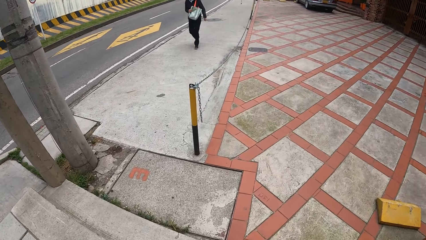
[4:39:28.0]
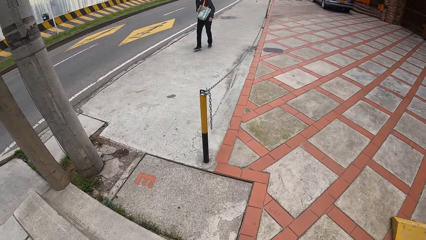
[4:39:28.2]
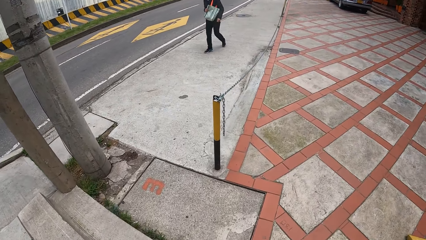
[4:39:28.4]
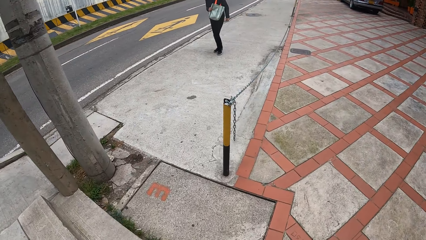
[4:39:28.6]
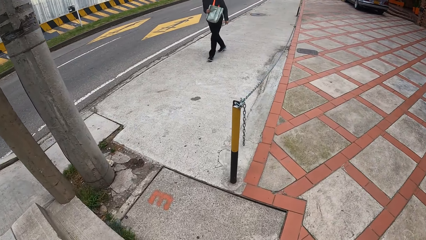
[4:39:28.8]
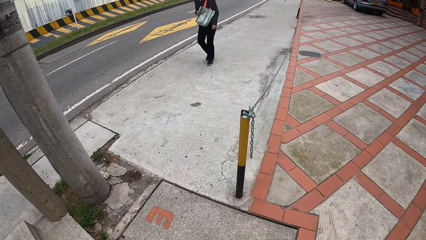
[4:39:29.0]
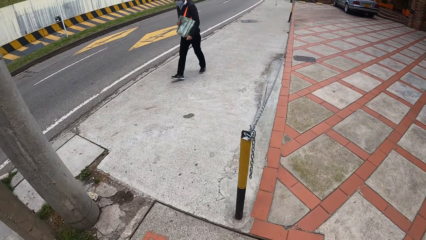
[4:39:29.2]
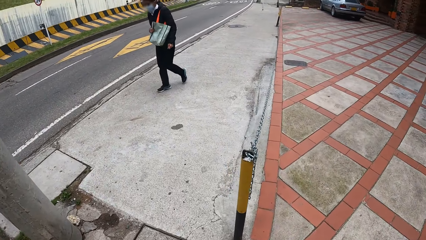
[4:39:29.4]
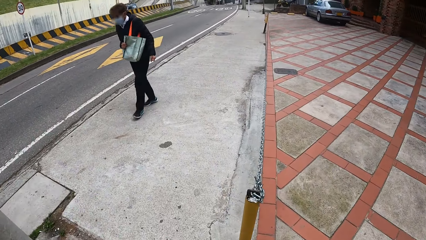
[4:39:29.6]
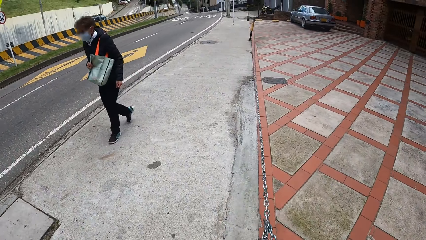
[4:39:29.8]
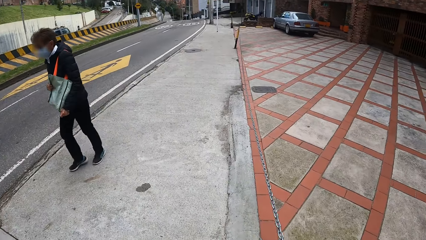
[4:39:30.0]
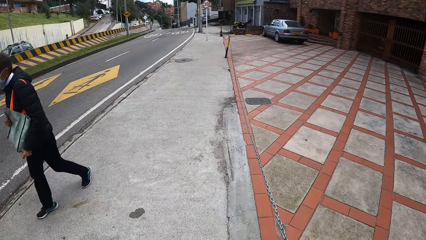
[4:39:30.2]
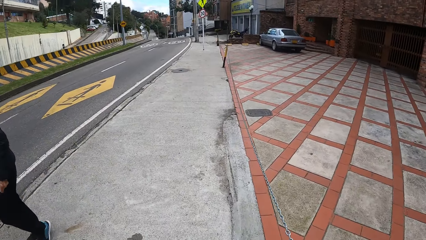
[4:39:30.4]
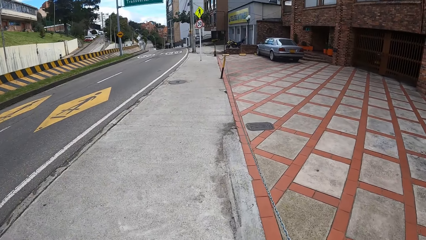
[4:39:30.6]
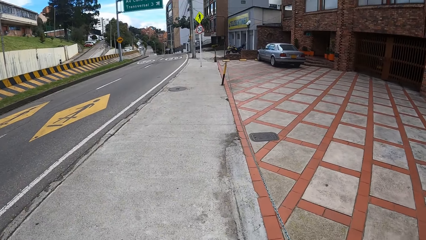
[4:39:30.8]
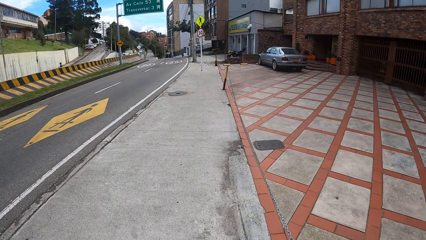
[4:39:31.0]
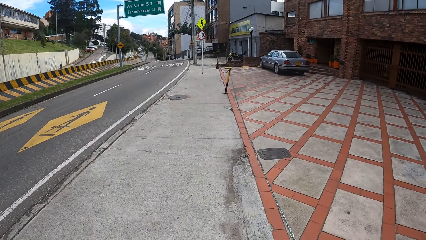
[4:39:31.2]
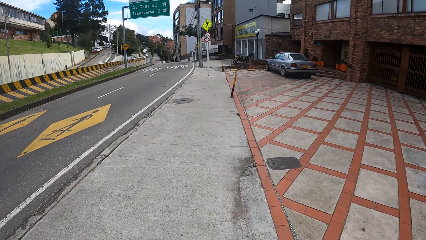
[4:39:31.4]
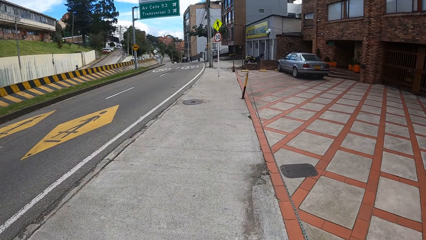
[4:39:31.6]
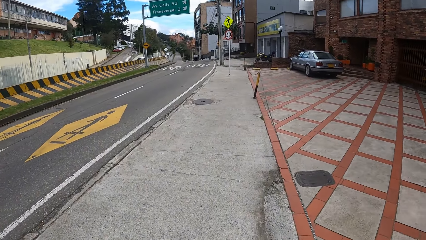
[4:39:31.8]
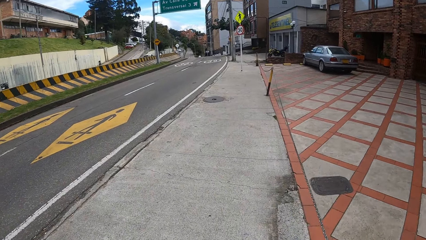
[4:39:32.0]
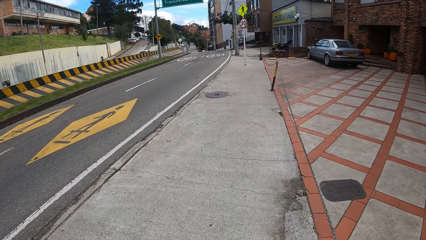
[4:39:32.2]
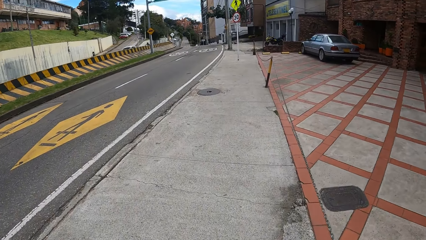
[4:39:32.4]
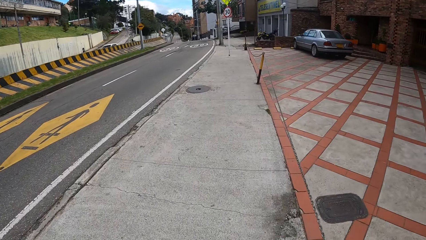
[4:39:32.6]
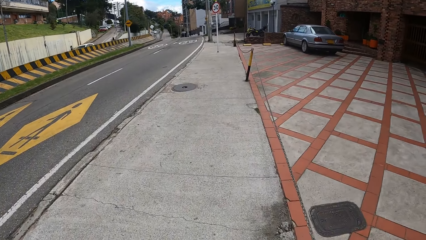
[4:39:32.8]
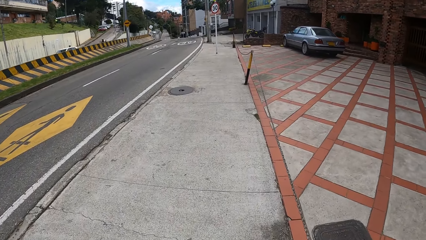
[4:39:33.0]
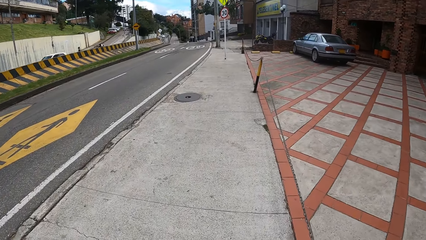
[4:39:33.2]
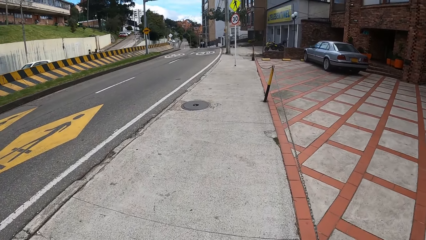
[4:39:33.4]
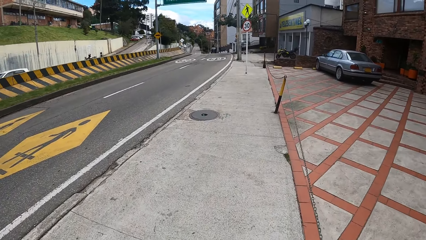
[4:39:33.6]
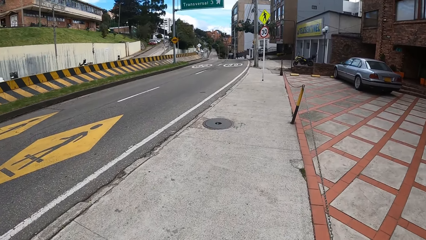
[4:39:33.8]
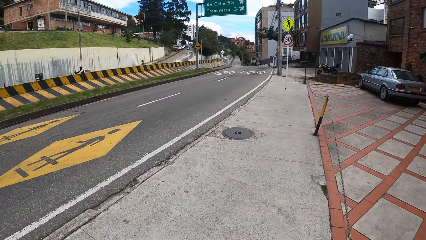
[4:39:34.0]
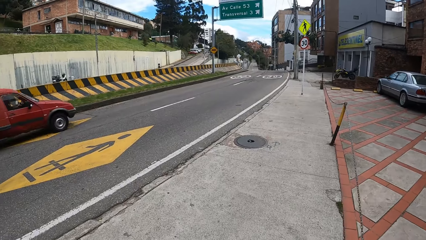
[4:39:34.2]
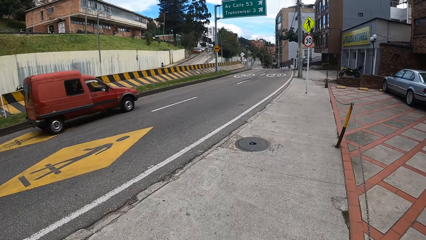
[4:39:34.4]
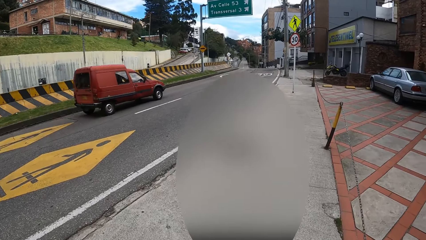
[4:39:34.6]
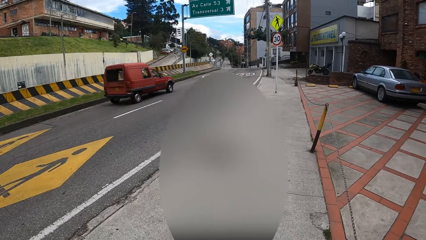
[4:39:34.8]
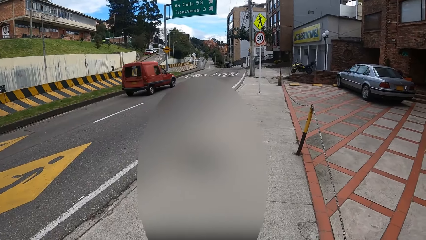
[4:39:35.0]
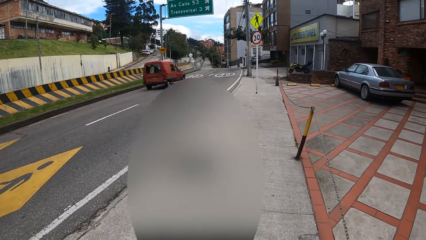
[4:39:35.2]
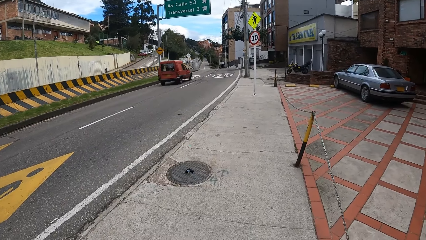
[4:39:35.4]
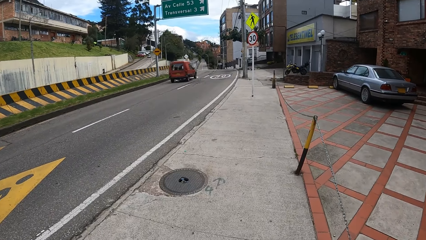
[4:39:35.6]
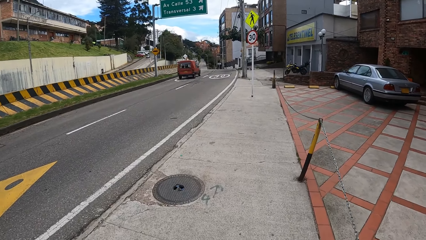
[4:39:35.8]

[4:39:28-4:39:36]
A woman walks past the camera wearer.

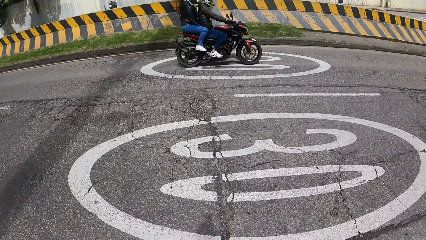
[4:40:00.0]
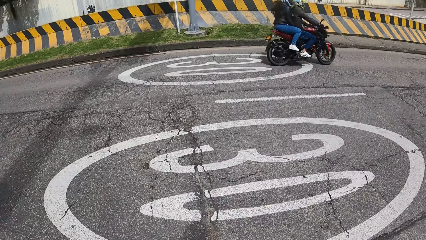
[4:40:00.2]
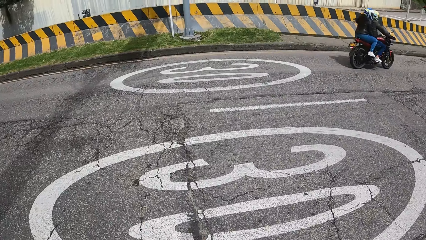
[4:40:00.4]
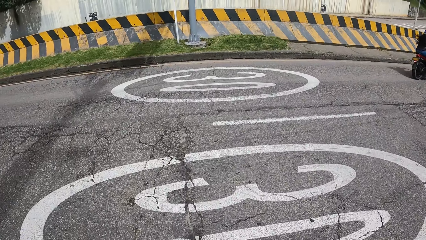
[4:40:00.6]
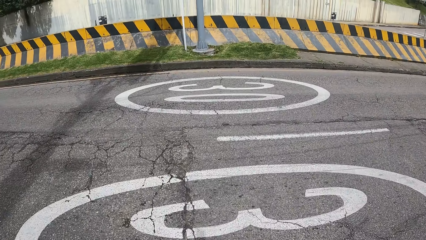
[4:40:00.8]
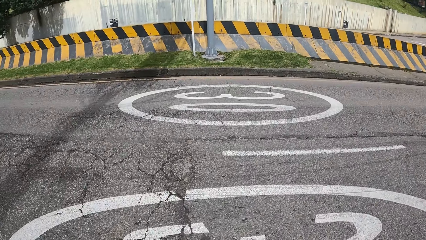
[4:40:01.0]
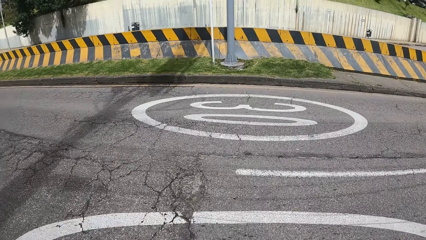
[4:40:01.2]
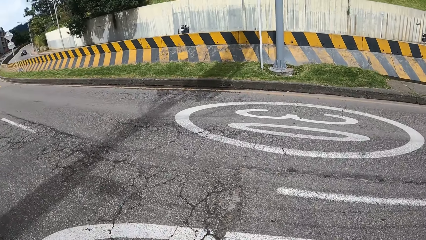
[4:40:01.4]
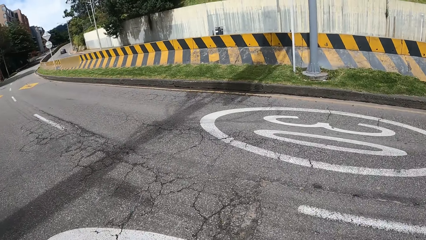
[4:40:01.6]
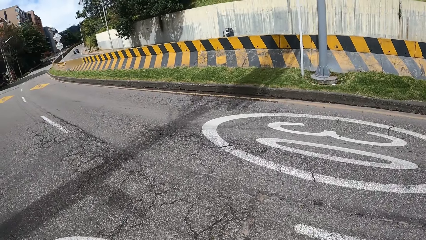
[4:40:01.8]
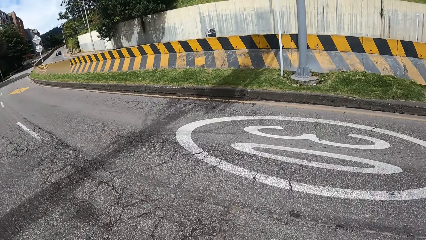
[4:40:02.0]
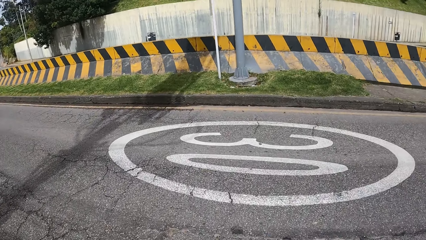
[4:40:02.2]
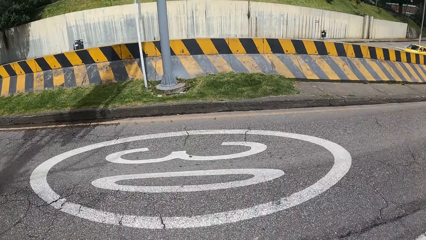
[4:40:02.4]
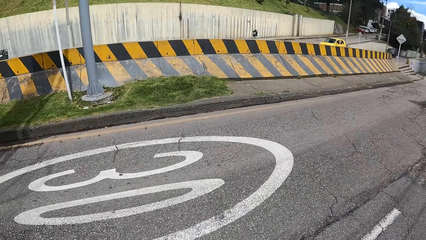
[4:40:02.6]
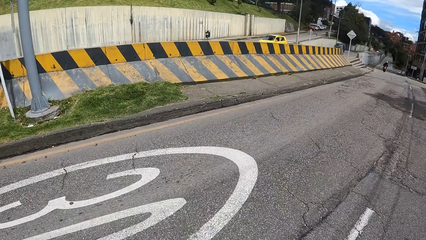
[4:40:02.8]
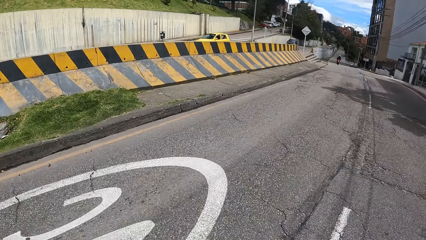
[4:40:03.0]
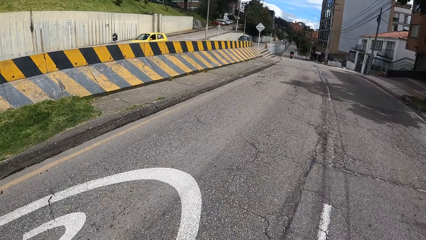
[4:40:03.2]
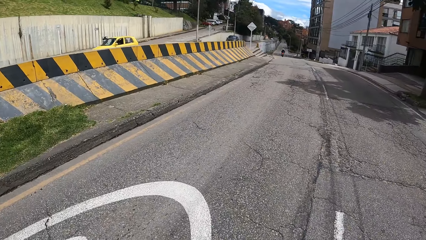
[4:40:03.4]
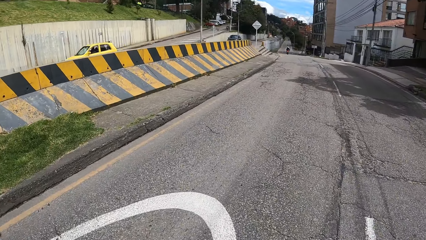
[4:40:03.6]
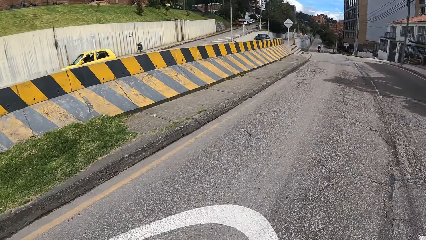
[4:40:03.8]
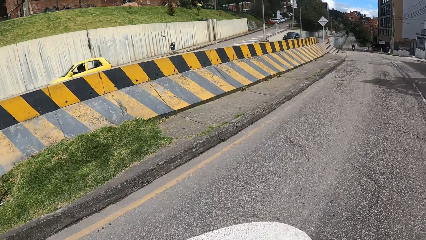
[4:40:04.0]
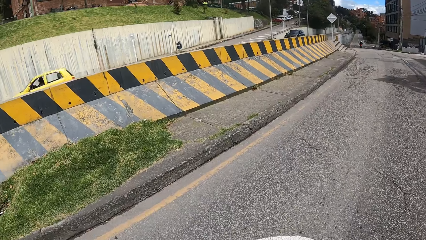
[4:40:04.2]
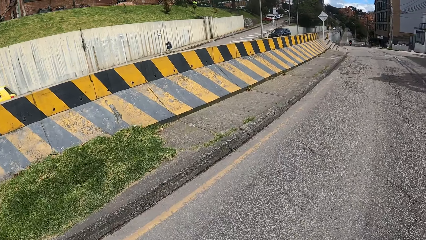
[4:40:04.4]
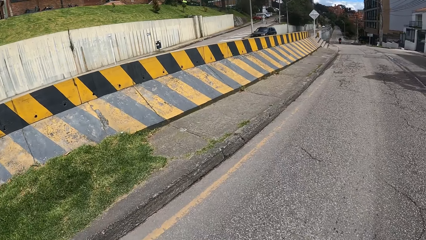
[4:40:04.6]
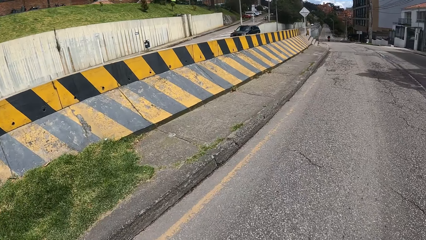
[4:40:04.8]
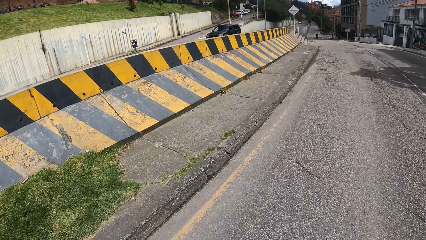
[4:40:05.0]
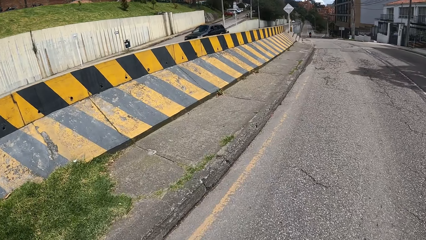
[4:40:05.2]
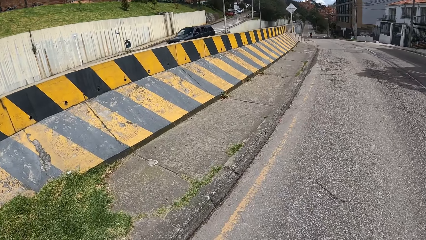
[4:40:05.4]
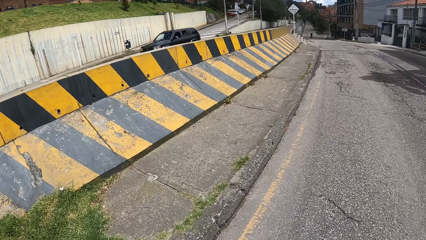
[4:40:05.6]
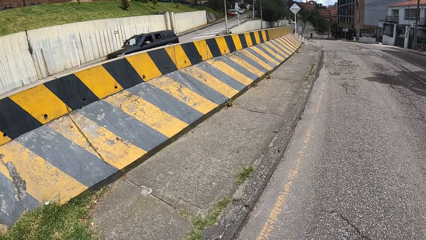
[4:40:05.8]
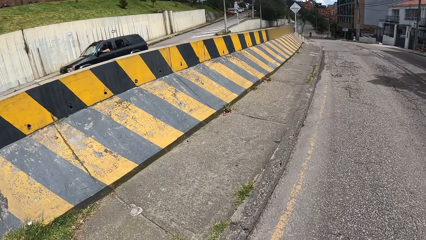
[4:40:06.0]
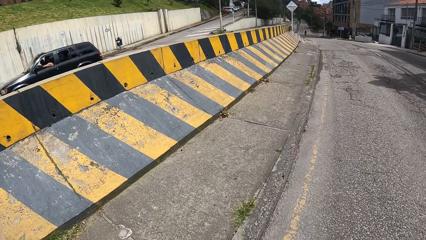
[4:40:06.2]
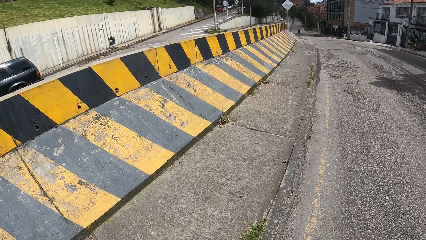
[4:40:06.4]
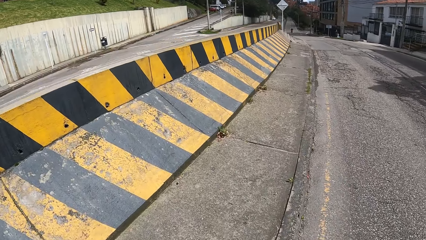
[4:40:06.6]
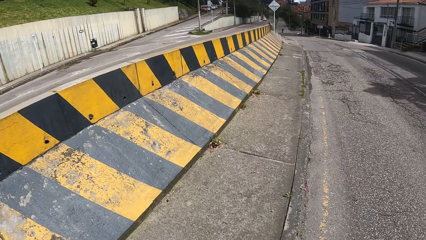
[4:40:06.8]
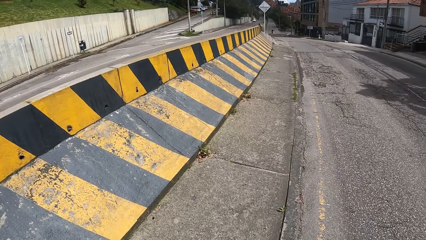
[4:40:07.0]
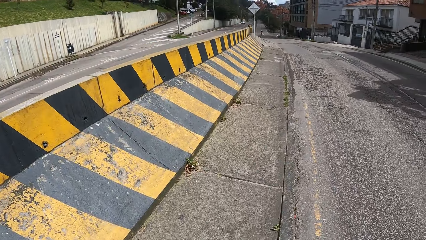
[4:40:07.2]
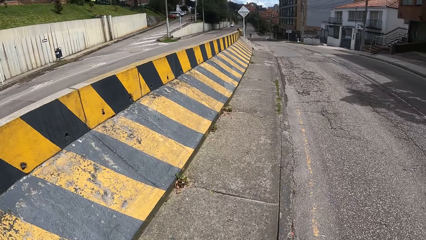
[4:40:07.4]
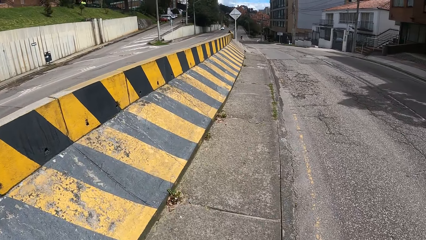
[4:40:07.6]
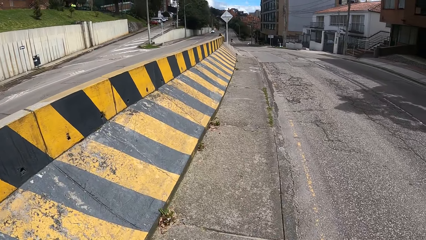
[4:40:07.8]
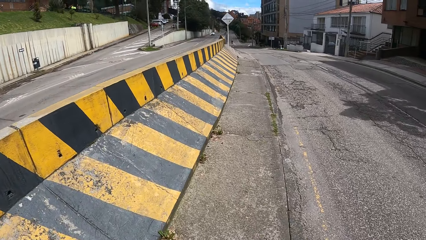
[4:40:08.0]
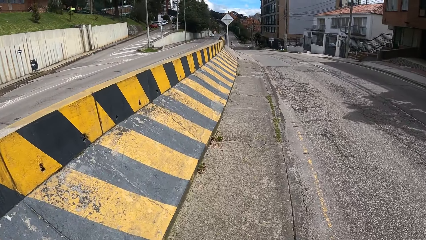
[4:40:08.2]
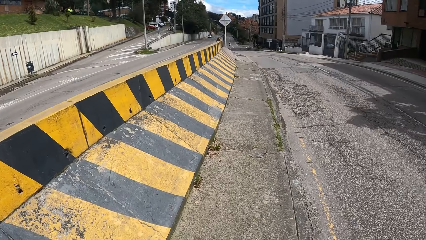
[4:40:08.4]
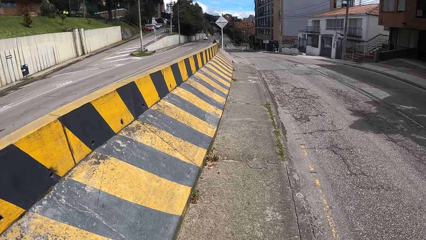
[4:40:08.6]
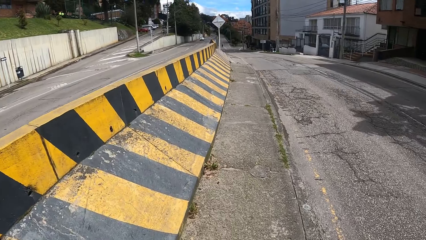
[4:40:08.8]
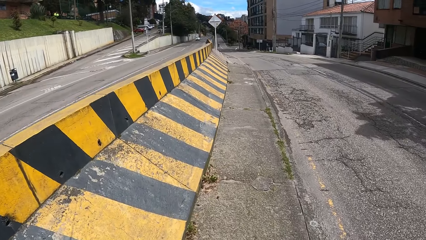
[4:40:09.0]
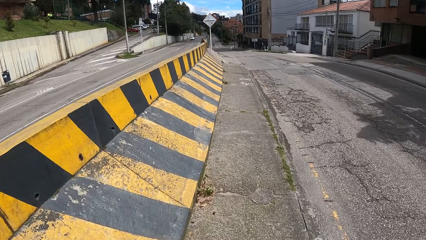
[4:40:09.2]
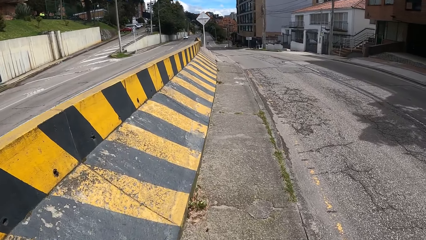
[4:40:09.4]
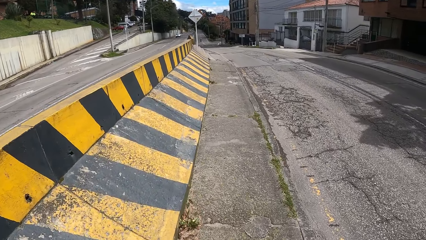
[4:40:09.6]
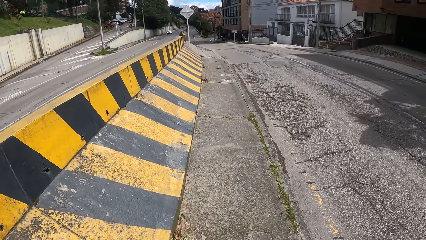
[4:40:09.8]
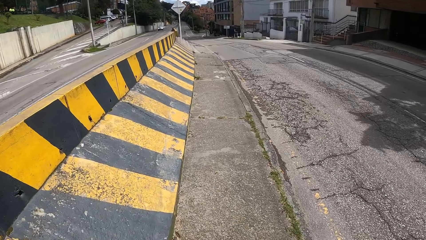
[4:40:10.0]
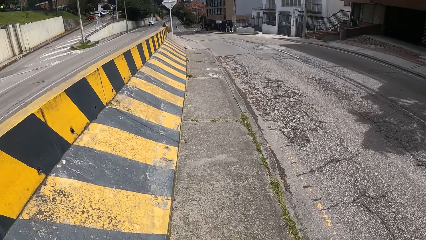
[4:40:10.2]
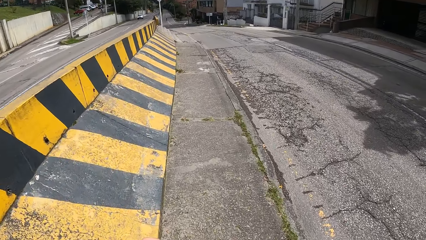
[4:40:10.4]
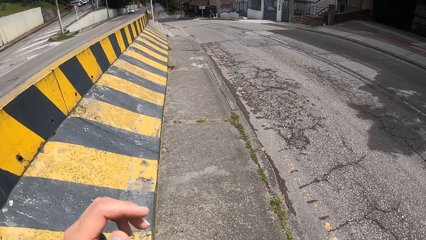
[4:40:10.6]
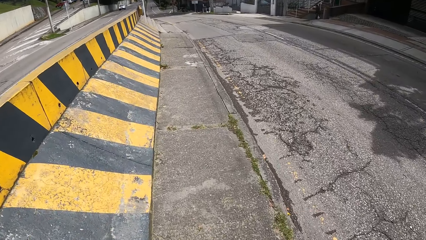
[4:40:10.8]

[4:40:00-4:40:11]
The camera wearer crosses a road. They walk on a walkway.
